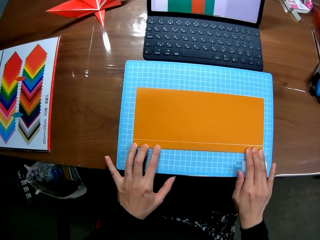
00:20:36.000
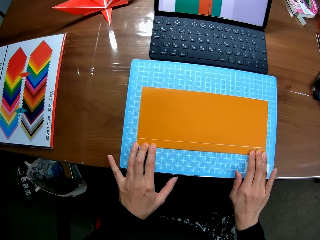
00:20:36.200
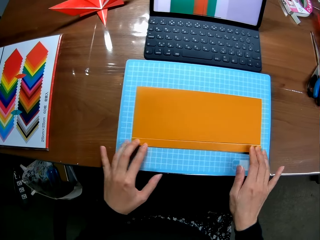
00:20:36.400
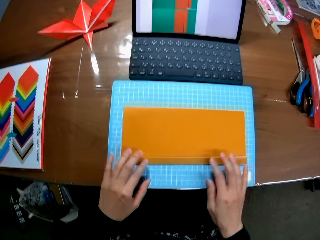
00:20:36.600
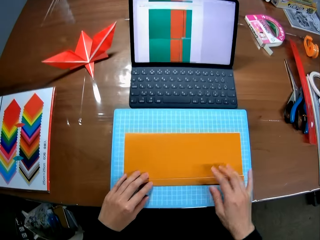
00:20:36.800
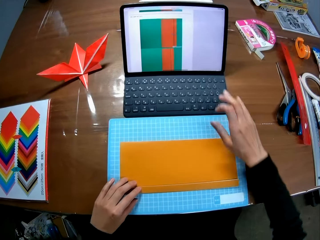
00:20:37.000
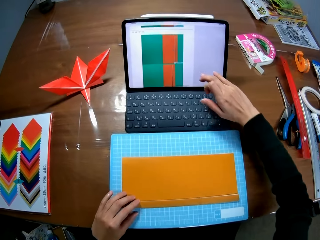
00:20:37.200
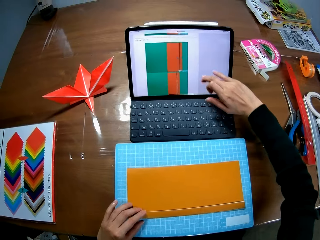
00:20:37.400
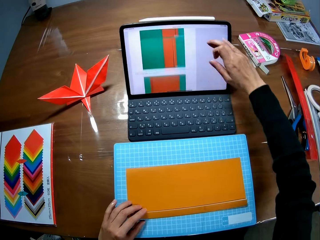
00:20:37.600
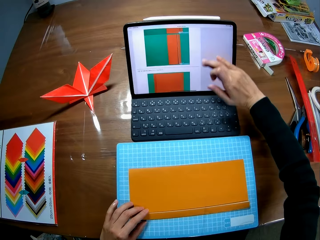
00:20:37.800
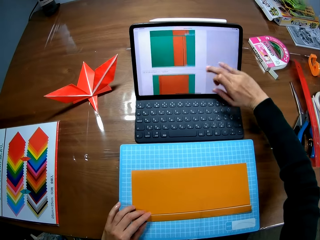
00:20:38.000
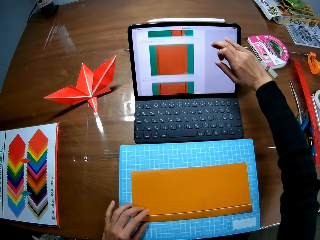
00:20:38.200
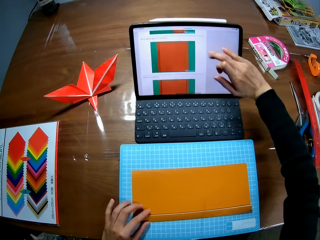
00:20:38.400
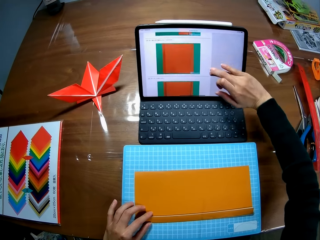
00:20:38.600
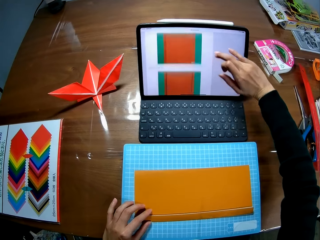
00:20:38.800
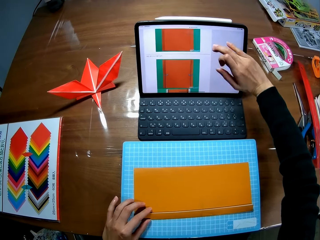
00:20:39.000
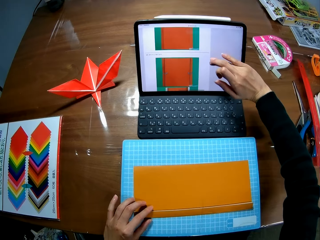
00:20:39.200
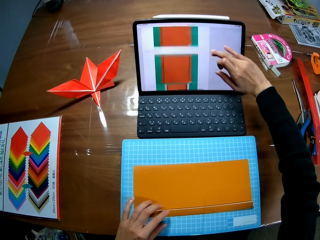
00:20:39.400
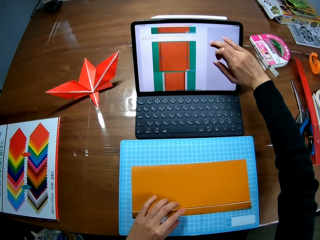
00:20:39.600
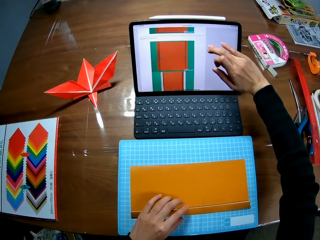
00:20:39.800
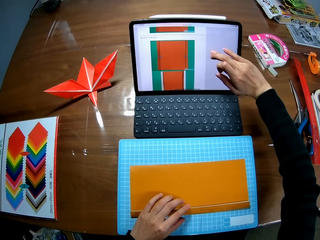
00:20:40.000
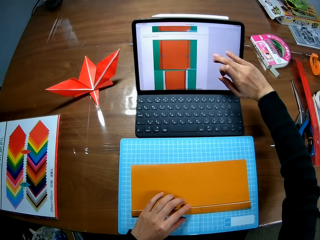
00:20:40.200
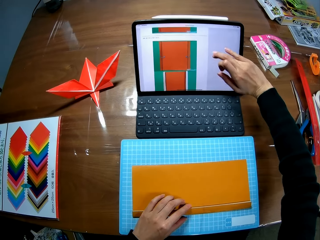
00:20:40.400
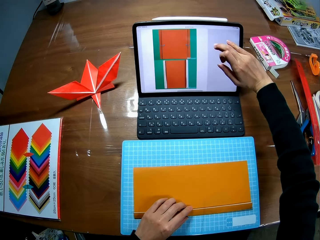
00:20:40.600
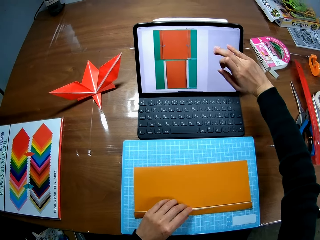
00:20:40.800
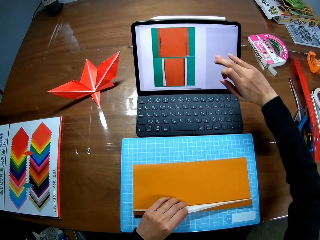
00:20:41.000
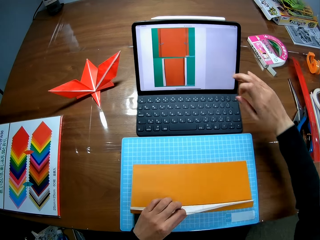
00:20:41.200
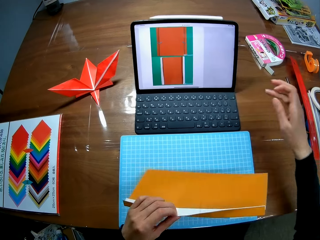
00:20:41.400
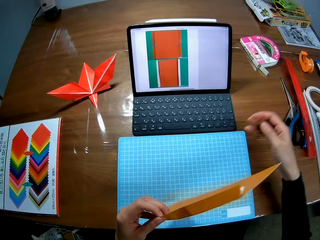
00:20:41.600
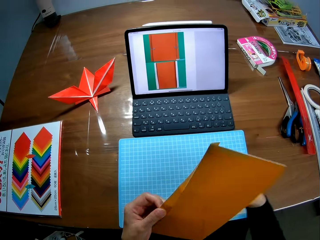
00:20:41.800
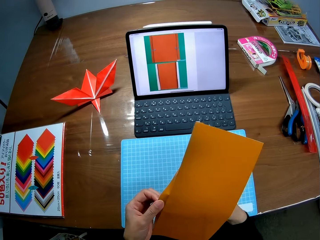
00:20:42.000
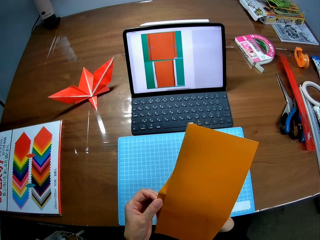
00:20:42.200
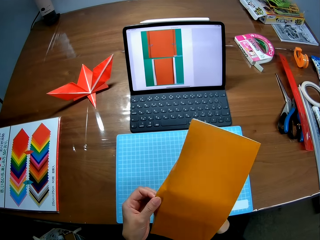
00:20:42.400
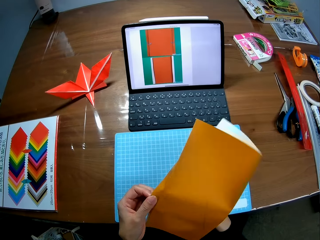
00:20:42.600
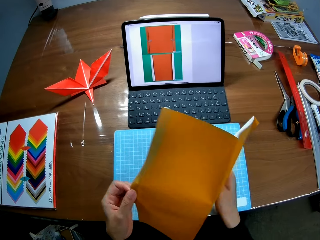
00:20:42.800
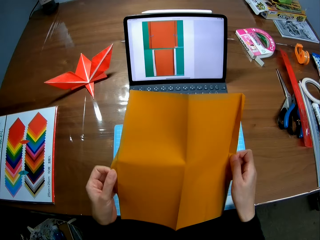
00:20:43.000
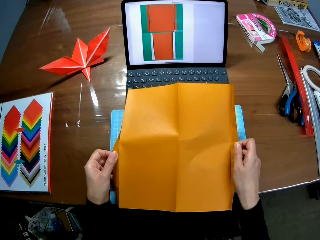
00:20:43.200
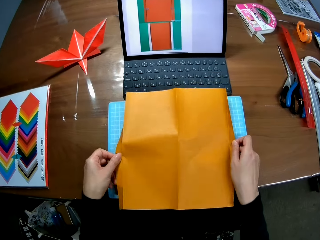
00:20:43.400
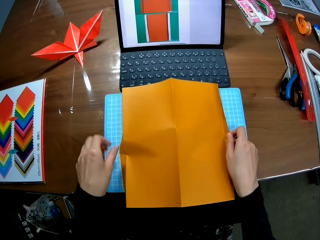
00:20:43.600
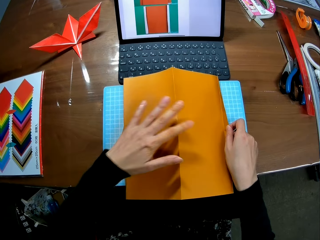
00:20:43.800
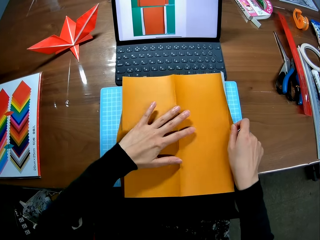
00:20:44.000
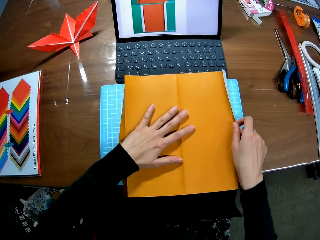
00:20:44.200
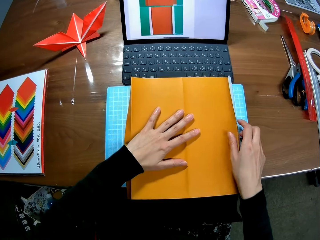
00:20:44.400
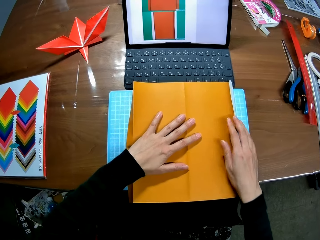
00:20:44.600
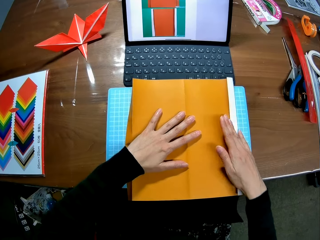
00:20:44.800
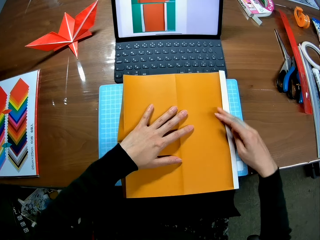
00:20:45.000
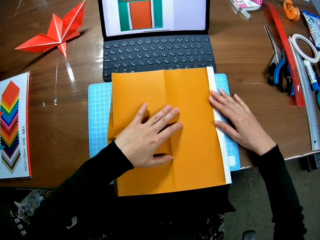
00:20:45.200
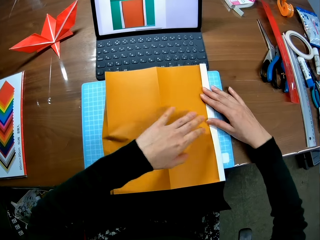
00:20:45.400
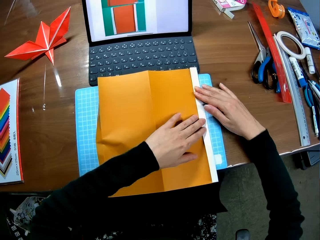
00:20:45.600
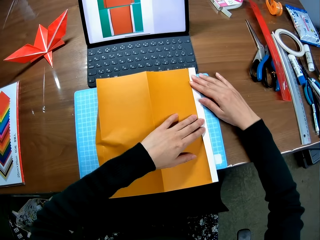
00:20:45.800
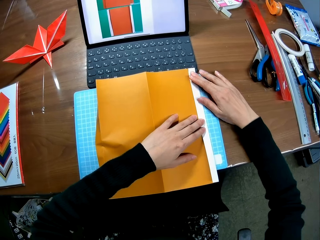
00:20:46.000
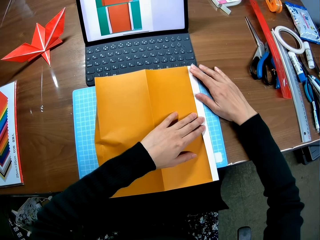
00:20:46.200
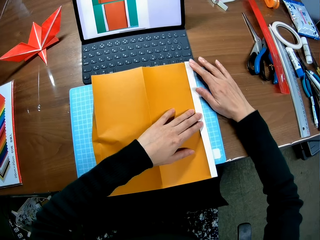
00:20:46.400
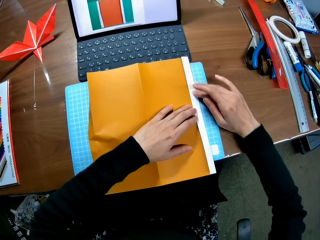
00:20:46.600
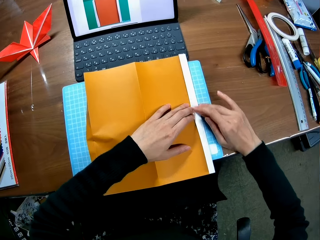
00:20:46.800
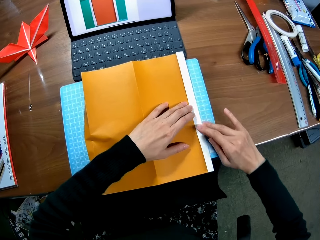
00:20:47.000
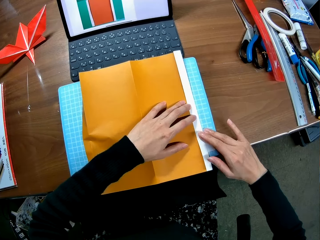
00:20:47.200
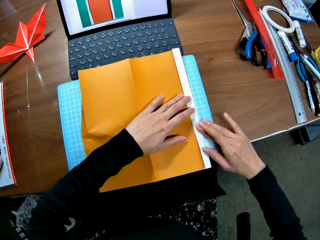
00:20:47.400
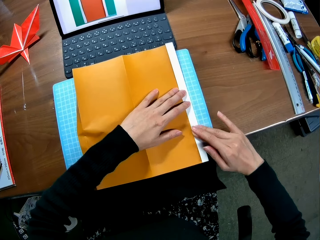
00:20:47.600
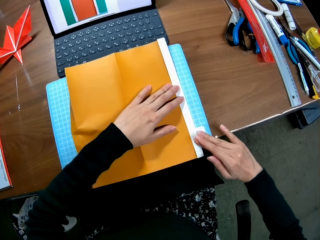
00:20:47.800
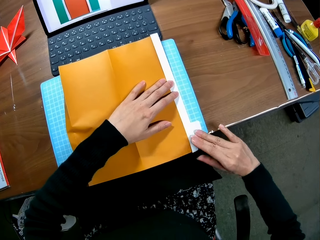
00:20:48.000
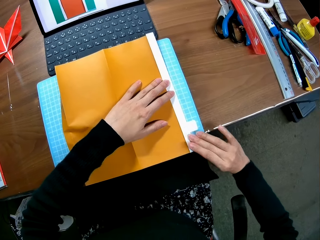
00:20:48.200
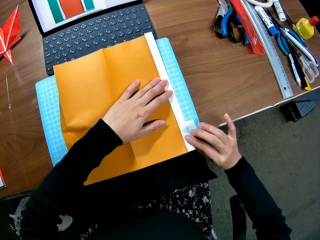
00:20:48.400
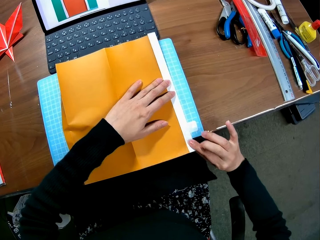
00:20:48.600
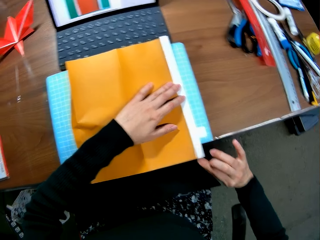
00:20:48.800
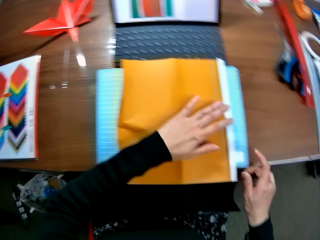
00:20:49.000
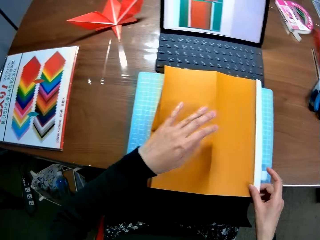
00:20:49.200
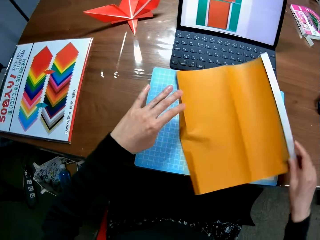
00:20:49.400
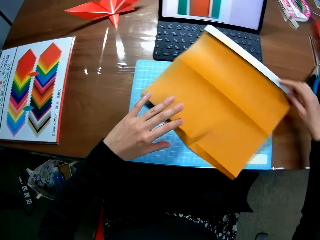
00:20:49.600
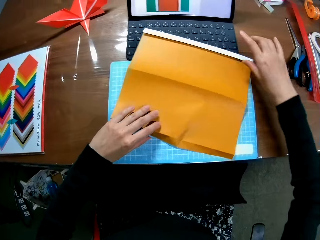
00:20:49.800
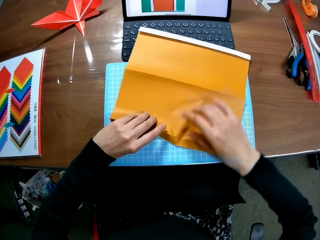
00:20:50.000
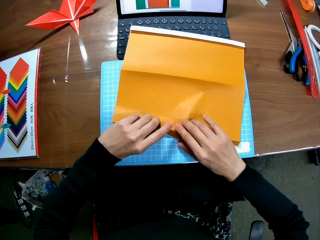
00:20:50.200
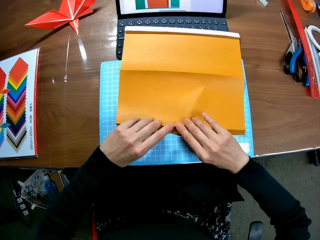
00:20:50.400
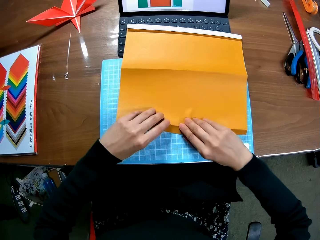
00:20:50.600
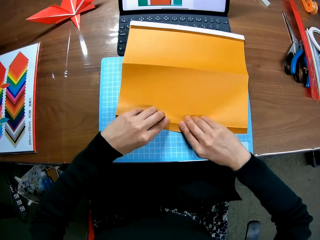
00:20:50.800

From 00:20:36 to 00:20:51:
The camera wearer scrolls up the screen of the laptop with her right hand. She opens the paper, carries the paper and puts the paper on the desk. She opens up the paper piece and folds the edges of the paper piece. She turns the paper and folds the paper.

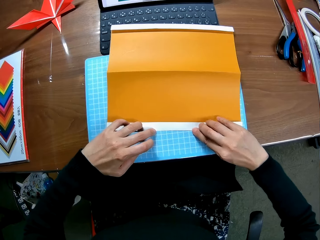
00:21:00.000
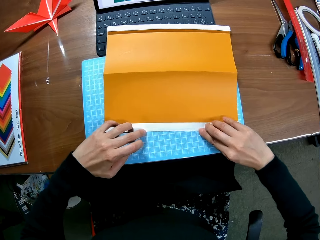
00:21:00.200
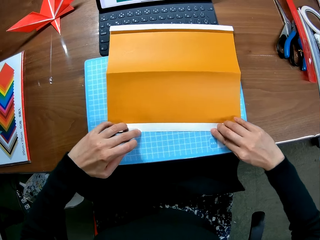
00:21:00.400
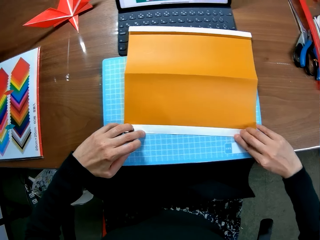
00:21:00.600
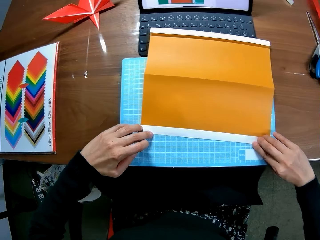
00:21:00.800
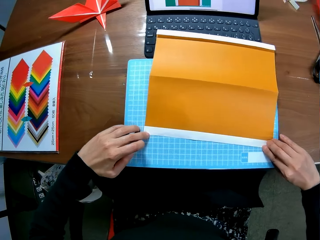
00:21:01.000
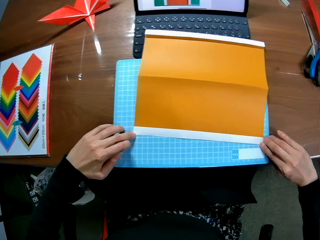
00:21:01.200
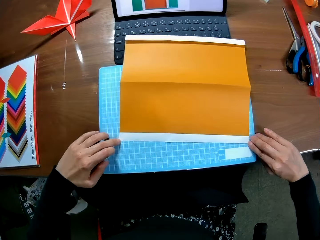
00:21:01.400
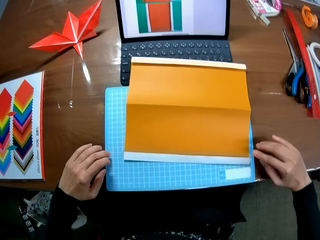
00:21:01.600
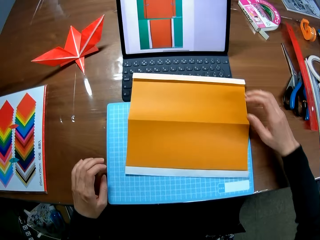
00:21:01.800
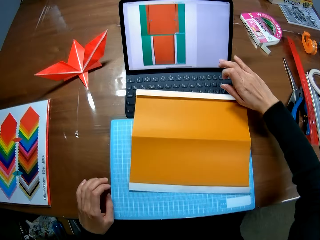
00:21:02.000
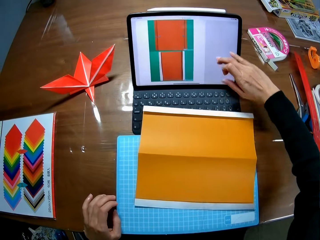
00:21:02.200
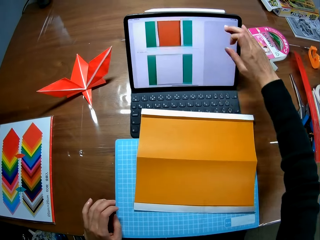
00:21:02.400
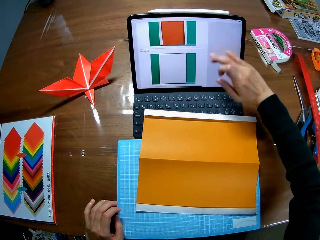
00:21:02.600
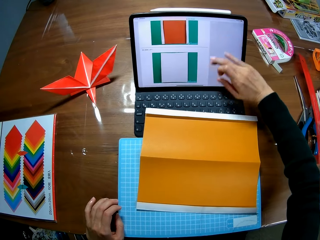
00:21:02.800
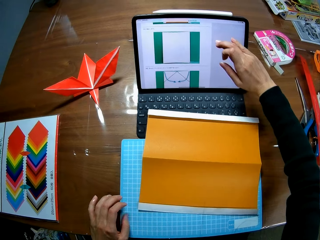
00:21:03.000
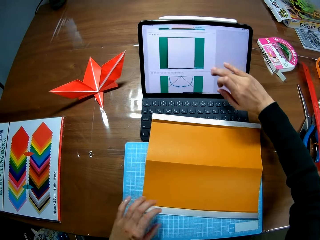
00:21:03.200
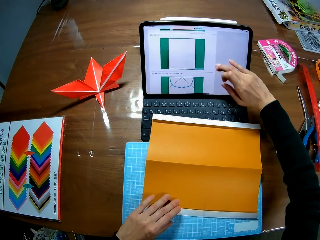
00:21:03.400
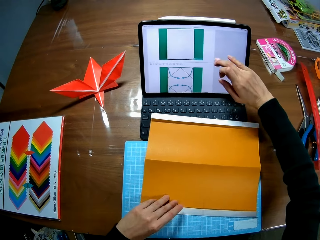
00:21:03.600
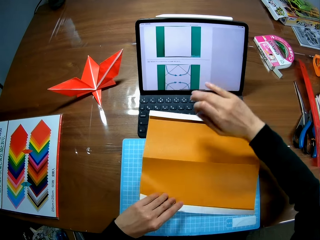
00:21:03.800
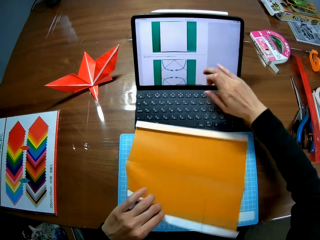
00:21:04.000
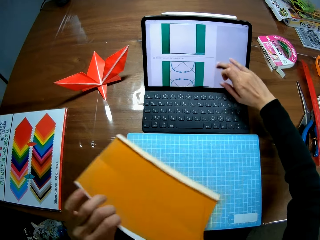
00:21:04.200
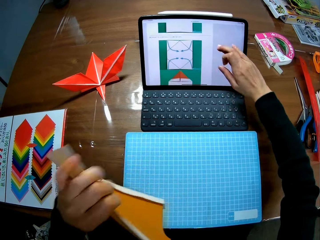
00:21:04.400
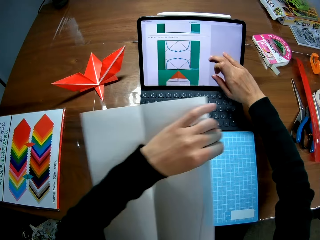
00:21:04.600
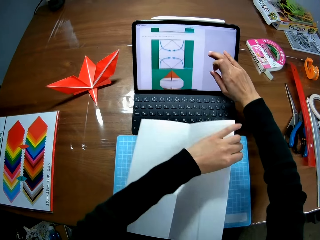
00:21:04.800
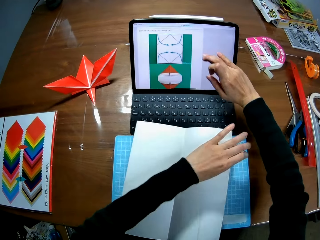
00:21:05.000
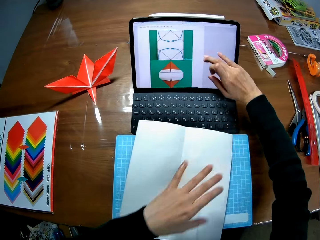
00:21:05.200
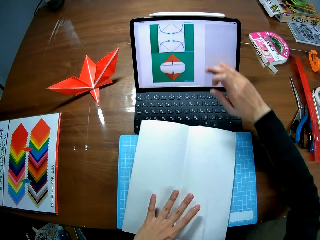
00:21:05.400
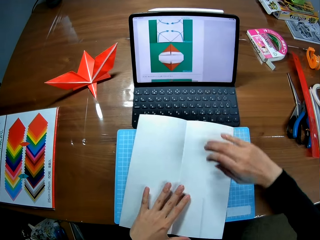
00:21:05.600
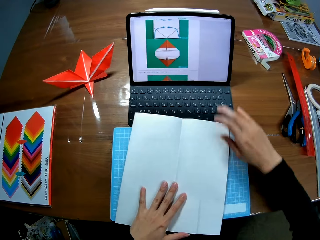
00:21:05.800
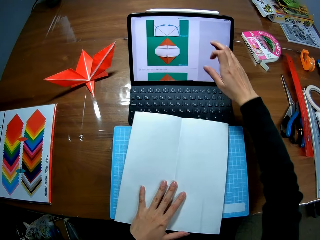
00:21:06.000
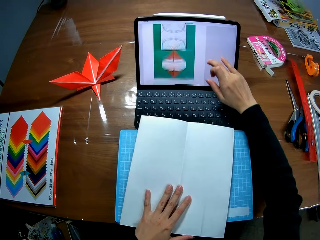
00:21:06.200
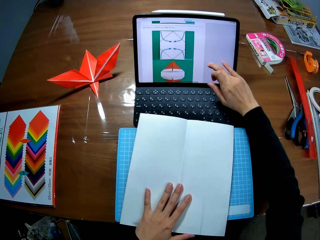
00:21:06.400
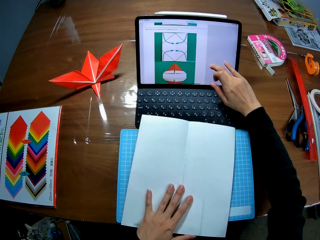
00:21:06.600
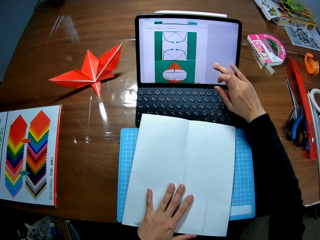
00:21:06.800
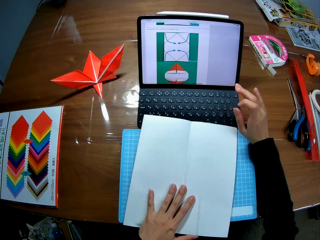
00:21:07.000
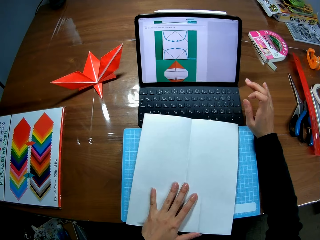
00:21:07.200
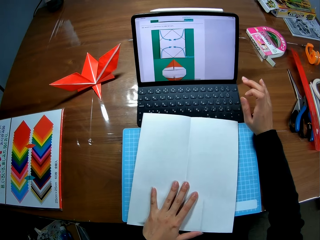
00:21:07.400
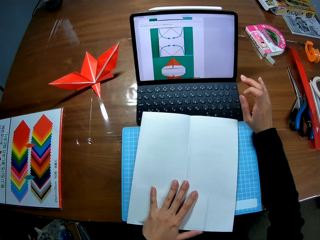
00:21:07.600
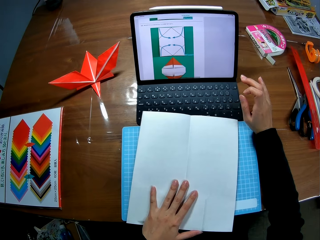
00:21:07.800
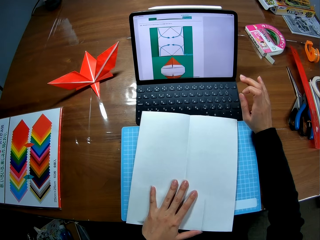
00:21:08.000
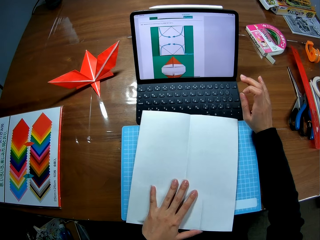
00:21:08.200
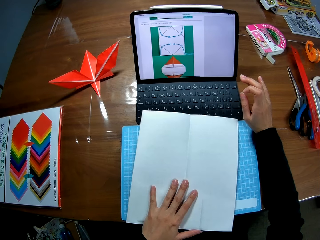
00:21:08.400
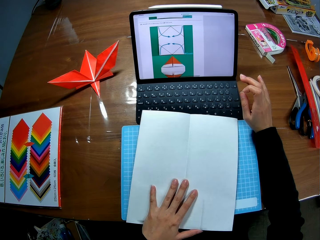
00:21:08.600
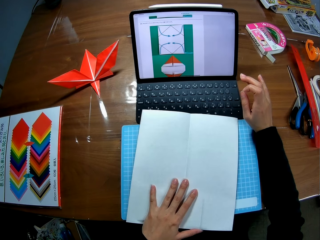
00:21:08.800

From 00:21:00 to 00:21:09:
The camera wearer scrolls up the screen of the laptop with her right hand. She turns the paper and holds the paper.
